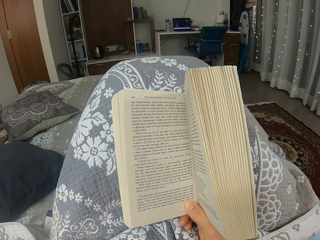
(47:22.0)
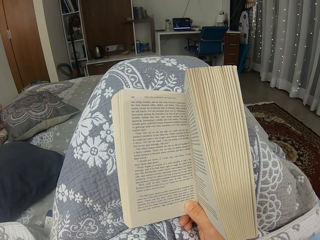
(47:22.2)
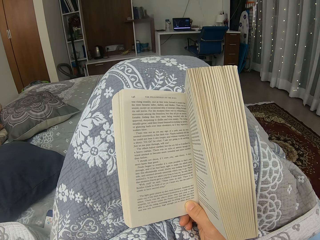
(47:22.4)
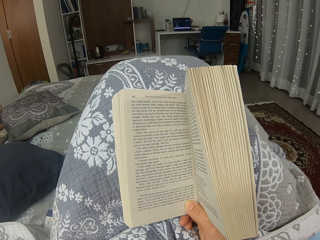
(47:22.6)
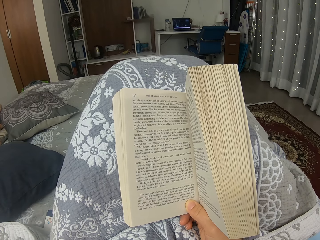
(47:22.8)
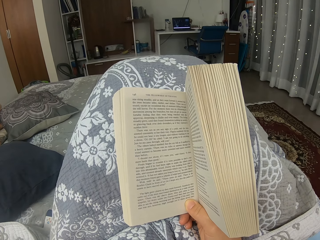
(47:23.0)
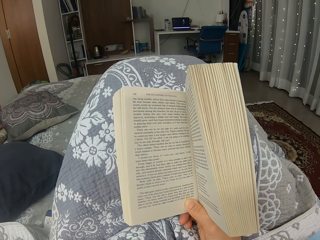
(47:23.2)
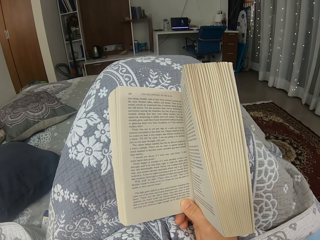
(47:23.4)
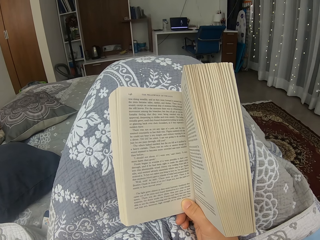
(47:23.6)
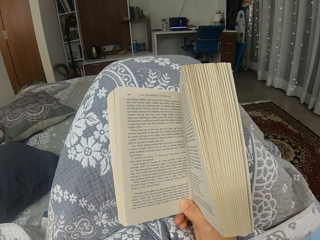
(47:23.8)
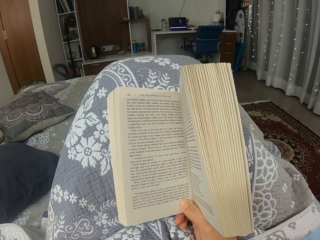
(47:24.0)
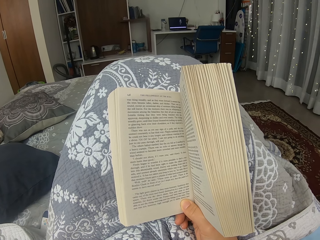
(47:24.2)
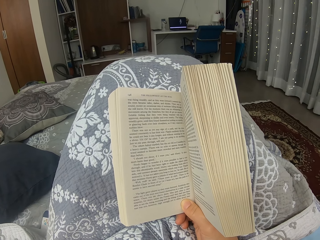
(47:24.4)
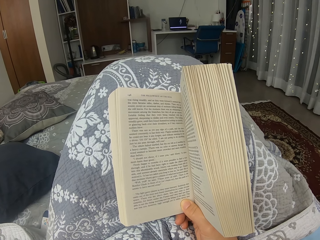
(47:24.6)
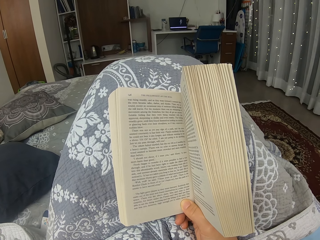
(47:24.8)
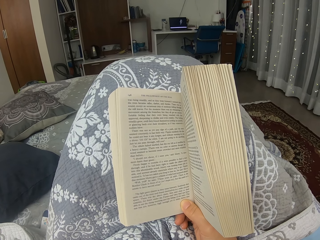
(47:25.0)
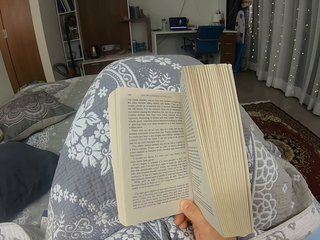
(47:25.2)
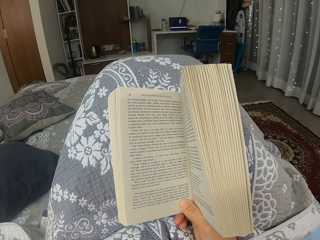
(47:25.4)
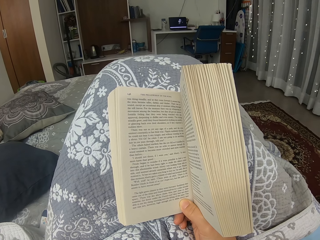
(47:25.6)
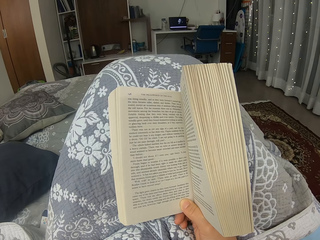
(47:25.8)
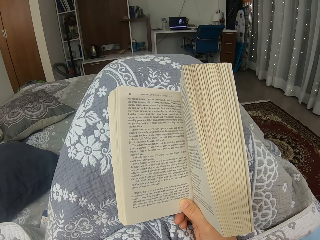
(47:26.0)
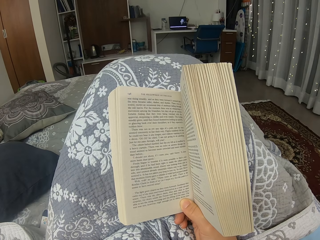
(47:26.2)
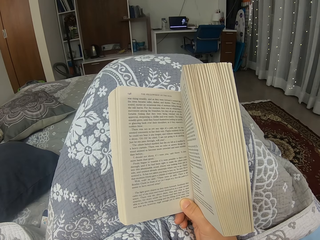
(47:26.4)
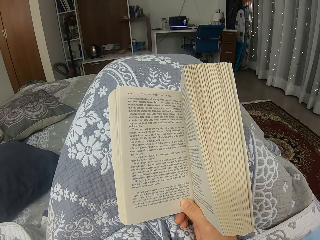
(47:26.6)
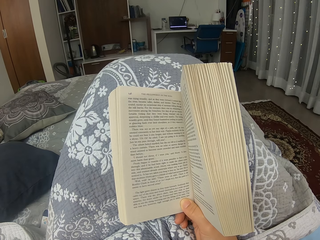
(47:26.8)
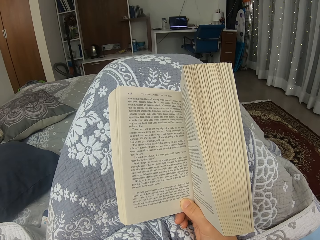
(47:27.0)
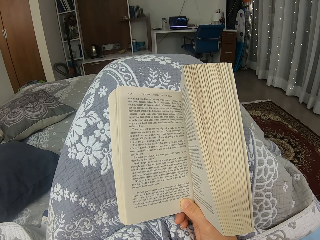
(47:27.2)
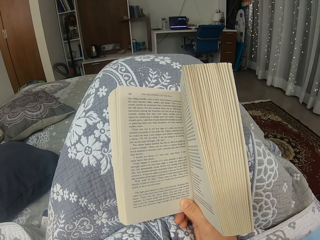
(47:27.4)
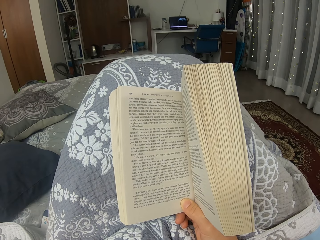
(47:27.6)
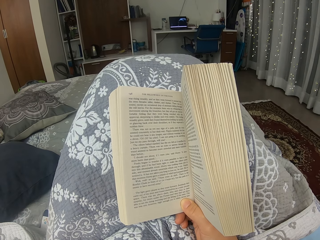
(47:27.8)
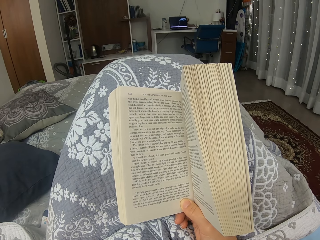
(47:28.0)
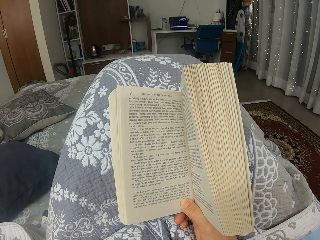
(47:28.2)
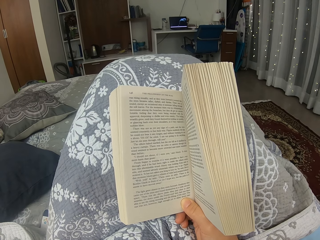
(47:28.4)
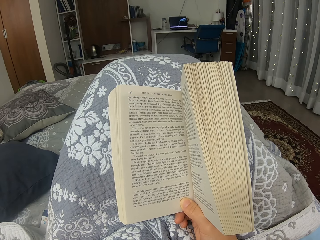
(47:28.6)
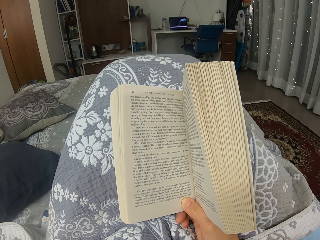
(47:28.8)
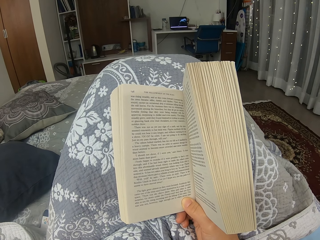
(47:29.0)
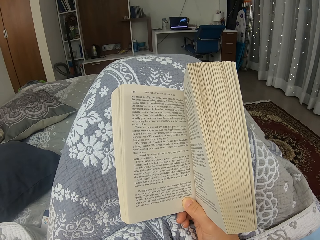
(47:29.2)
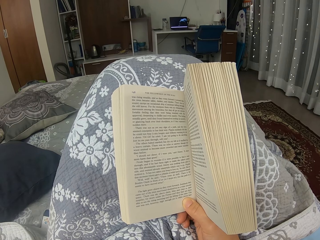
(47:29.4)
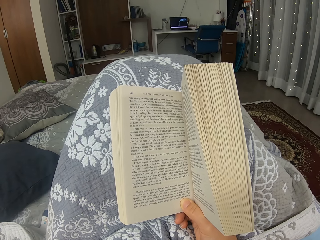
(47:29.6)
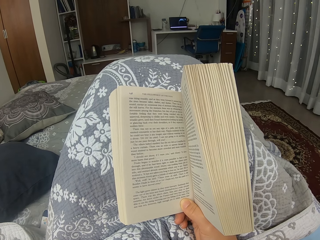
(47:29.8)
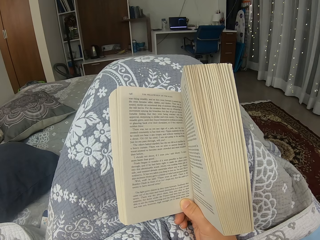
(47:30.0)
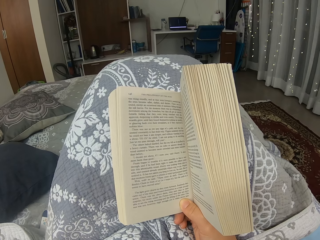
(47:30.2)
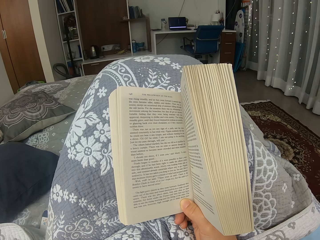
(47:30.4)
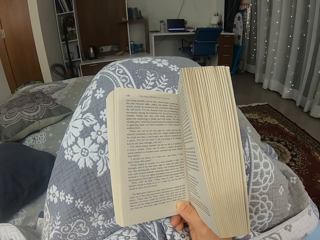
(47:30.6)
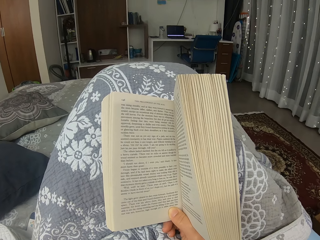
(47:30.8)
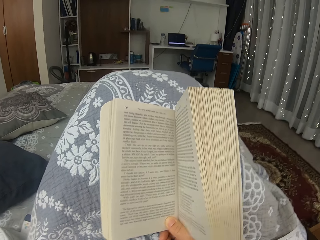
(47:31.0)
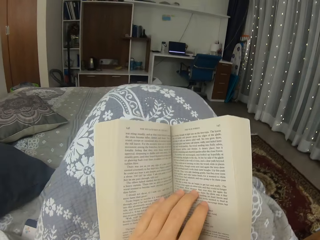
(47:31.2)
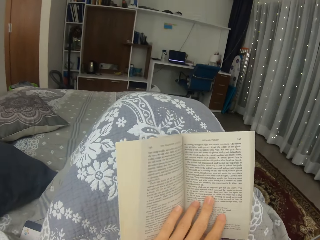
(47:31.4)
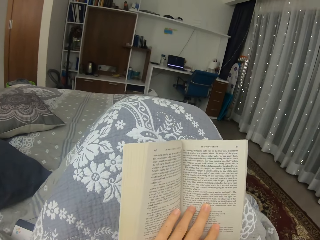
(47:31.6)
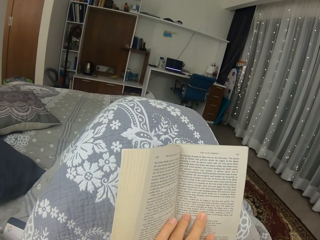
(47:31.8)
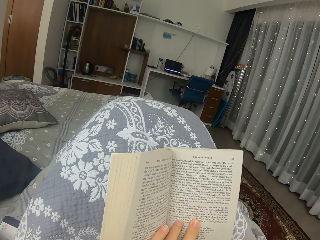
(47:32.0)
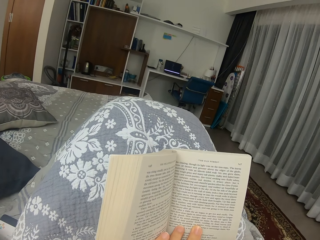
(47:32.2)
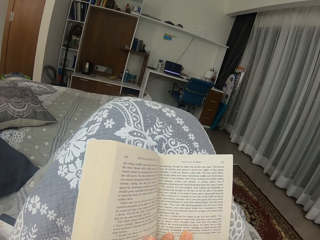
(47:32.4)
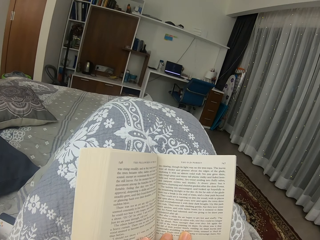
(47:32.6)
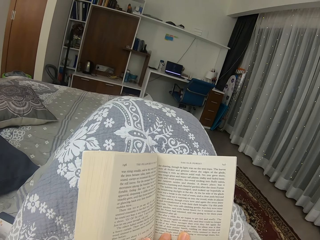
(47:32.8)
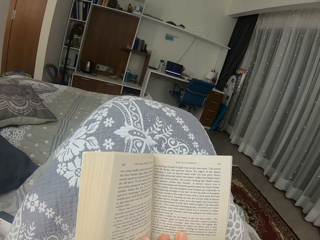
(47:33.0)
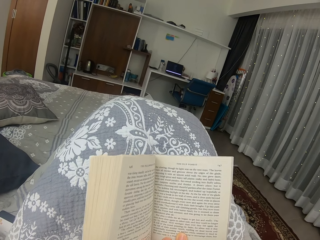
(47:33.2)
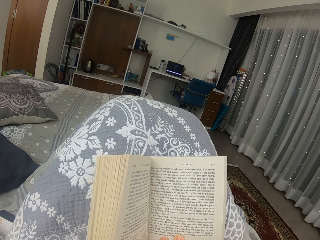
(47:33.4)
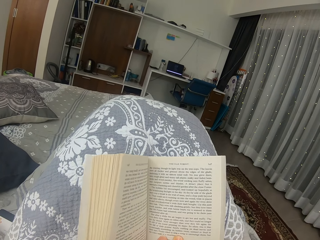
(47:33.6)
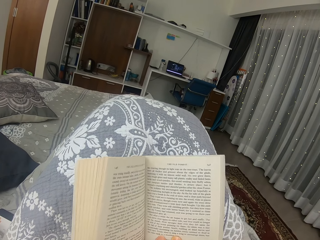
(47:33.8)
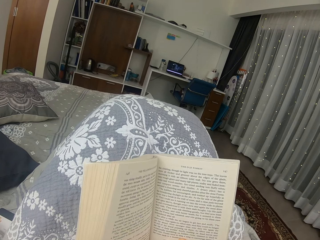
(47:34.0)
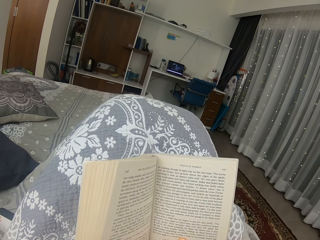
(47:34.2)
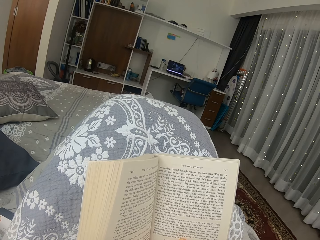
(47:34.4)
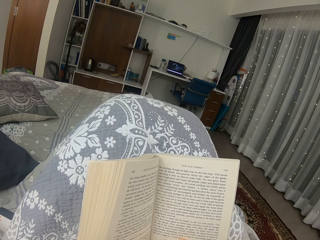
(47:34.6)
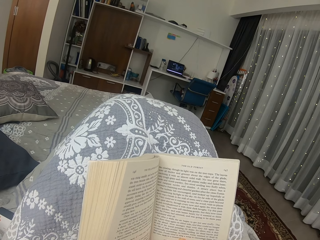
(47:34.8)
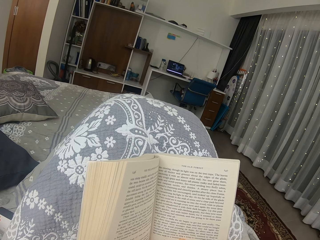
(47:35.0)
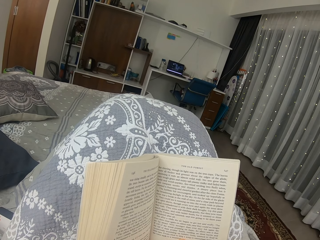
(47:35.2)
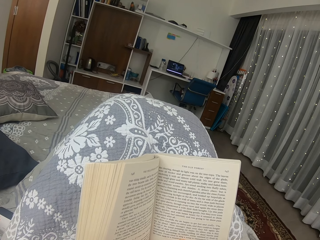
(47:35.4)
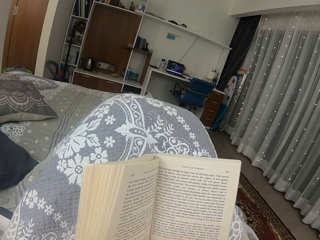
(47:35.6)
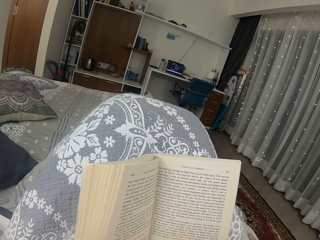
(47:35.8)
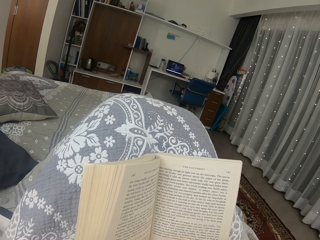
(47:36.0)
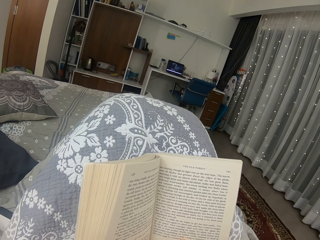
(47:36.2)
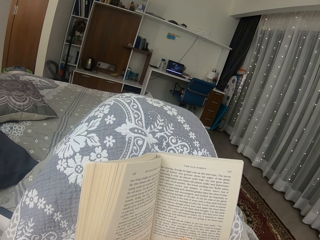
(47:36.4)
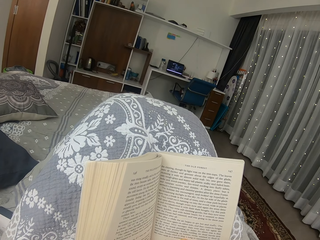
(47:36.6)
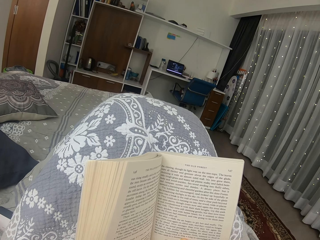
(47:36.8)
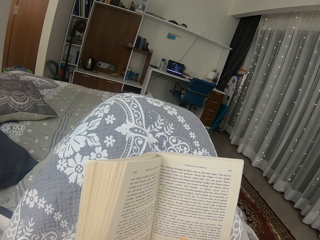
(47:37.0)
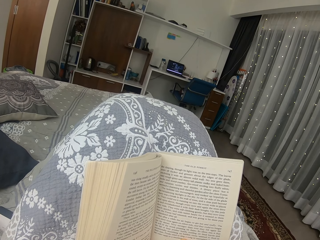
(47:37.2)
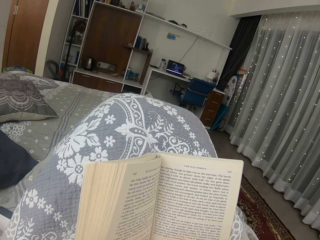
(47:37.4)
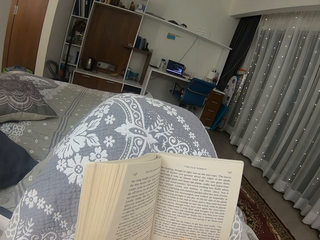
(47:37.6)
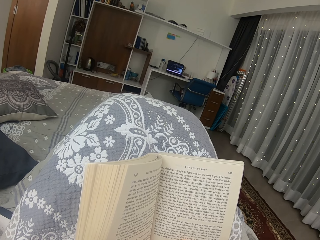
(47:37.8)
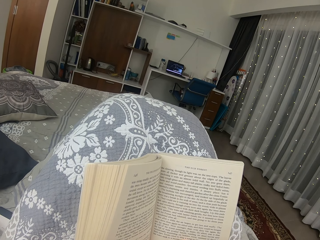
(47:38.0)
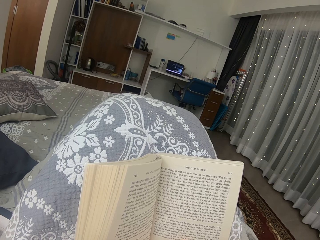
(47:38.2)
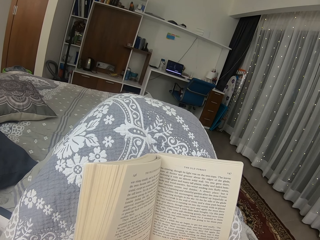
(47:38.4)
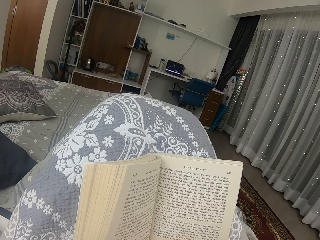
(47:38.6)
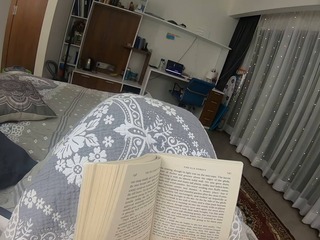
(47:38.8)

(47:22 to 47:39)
The camera wearer puts their left hand on the book. They read the book.
